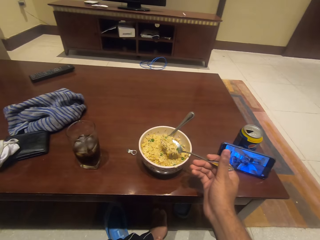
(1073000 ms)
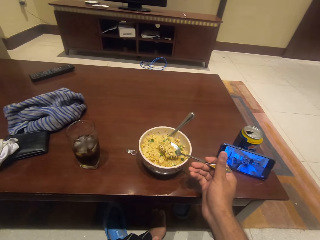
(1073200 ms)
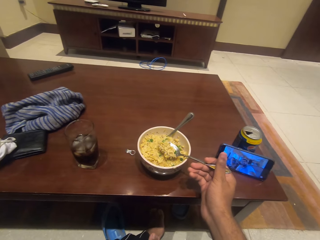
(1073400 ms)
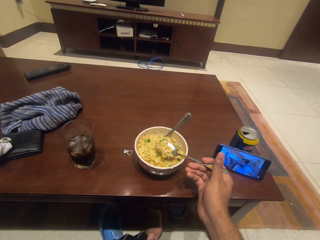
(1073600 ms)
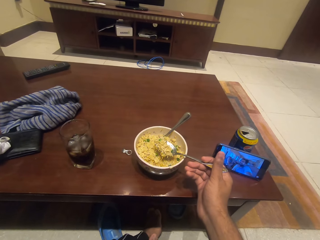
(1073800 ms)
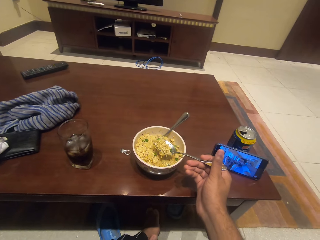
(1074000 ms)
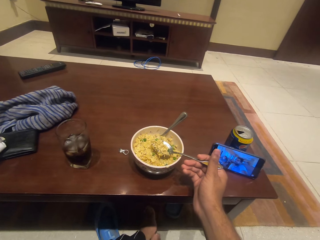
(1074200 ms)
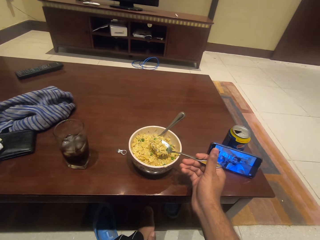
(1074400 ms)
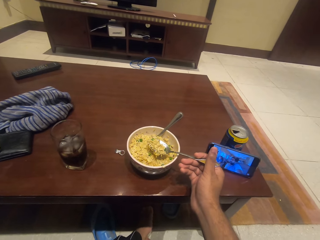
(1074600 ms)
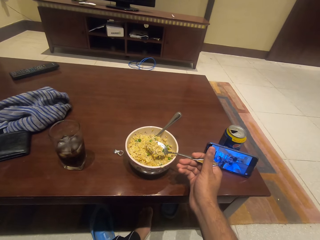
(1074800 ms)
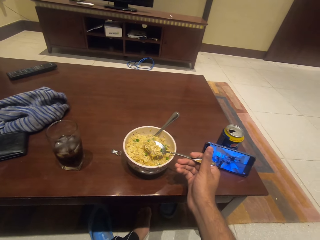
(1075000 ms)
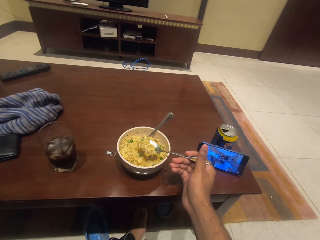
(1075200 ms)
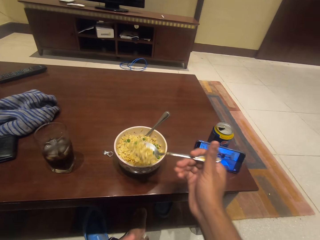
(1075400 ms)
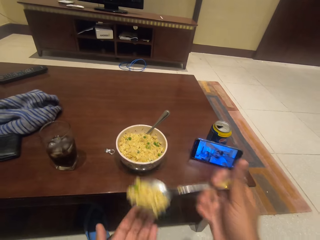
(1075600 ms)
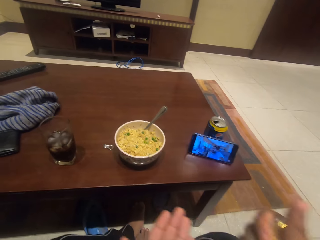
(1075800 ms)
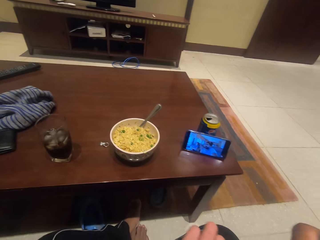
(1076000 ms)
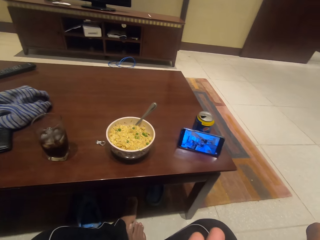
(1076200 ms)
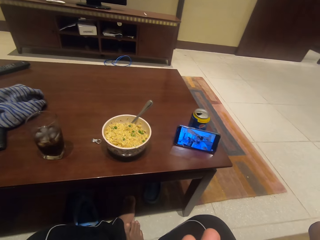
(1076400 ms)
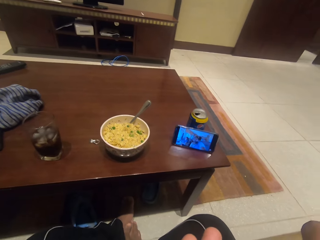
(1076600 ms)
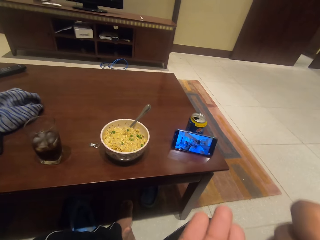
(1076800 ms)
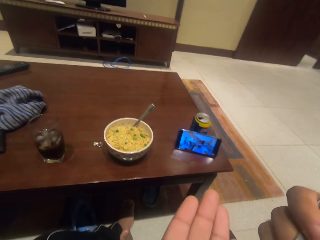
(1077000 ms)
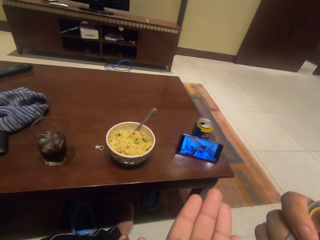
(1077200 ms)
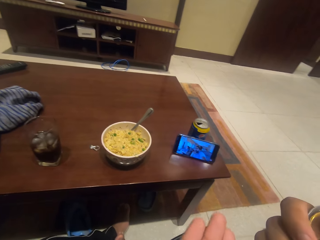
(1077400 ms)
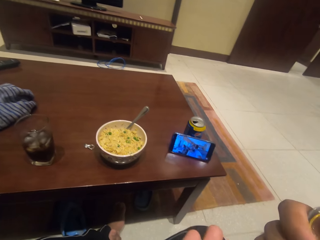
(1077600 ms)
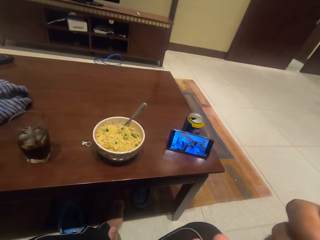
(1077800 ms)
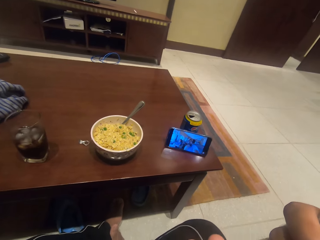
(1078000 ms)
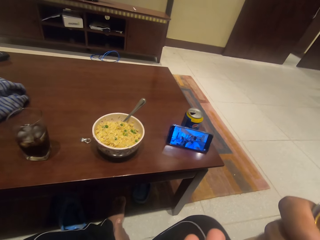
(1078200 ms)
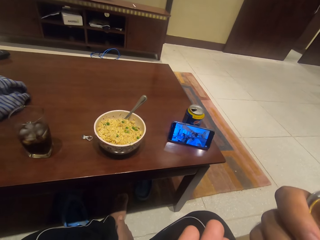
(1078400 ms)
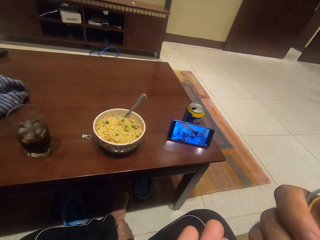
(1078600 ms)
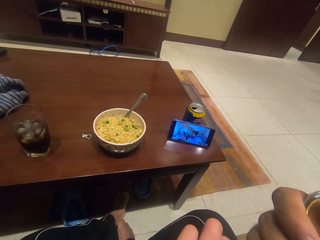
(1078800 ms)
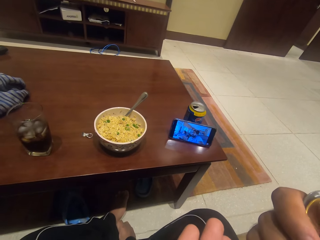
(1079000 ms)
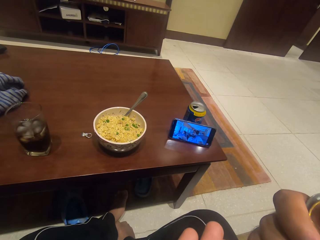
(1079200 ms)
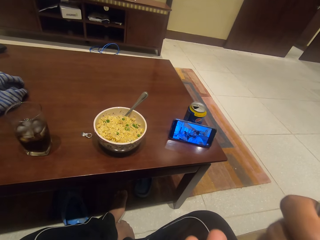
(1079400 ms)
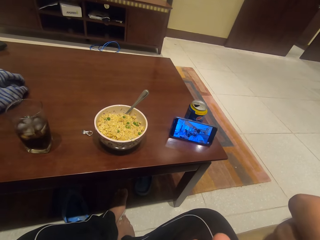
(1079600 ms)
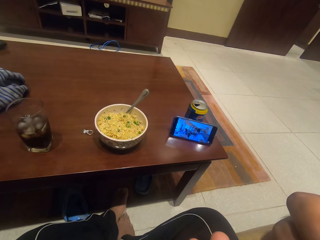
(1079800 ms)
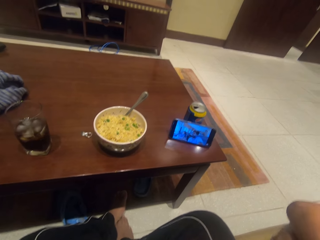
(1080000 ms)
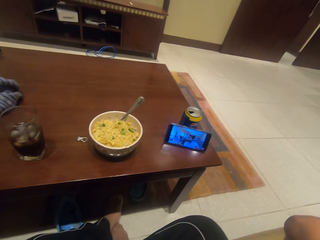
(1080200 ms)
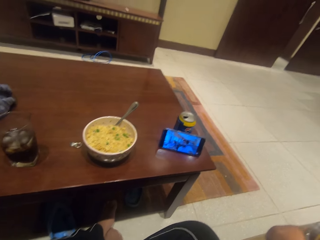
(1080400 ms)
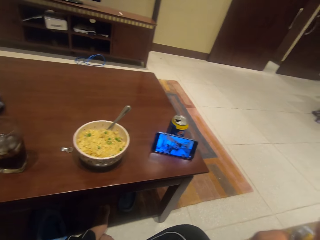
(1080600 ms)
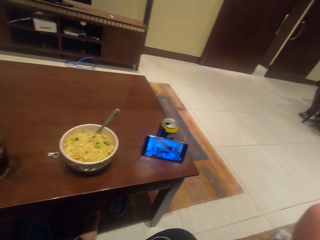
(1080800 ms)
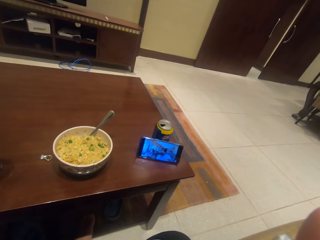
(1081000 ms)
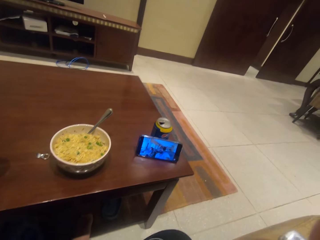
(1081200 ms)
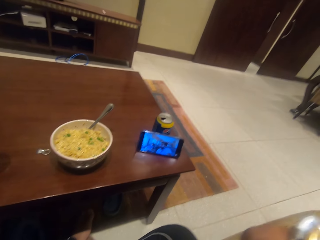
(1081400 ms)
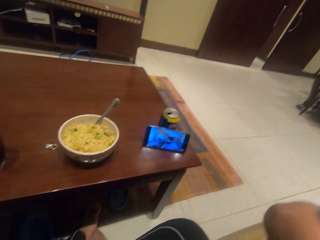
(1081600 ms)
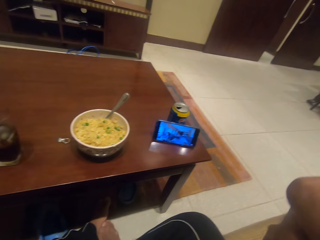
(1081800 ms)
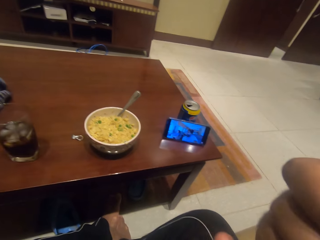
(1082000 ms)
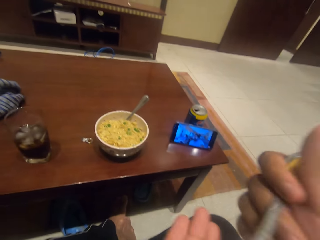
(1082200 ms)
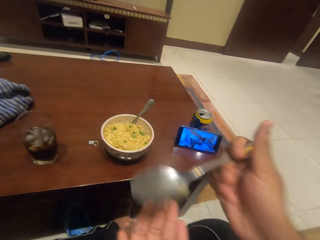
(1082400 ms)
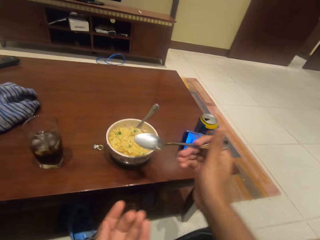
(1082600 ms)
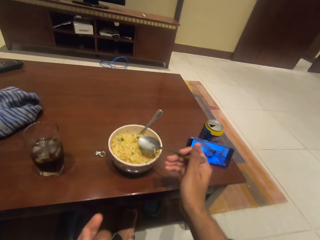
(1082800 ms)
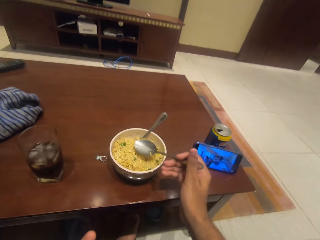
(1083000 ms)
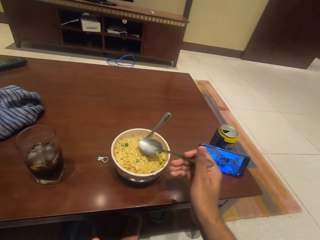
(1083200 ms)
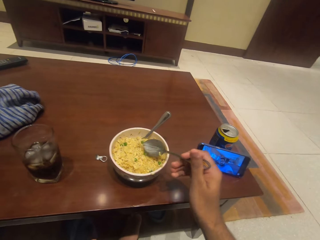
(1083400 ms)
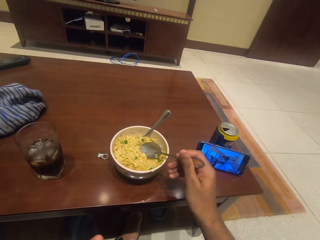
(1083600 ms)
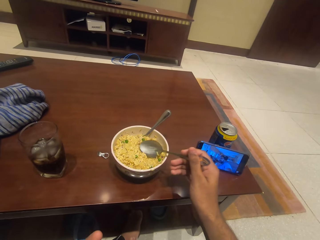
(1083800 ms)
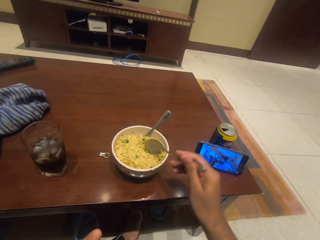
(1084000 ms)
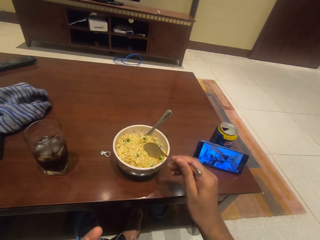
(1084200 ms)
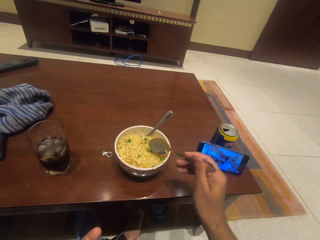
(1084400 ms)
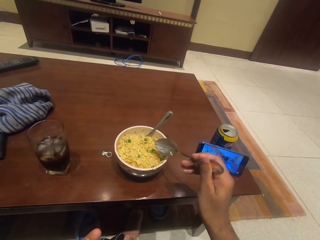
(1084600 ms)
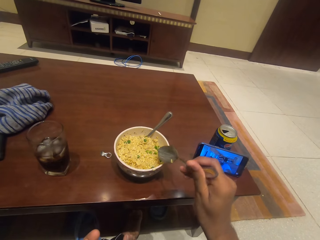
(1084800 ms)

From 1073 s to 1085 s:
The camera wearer eats the food.

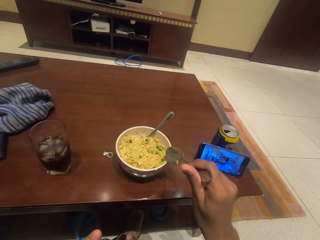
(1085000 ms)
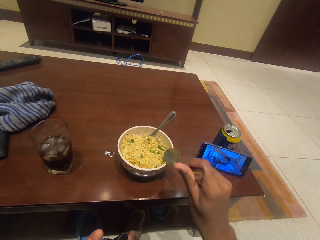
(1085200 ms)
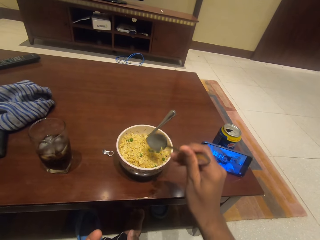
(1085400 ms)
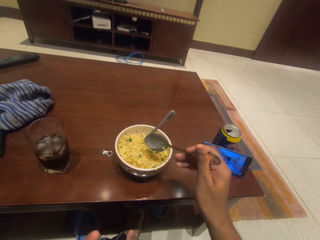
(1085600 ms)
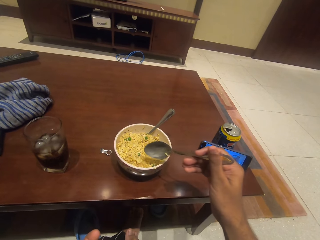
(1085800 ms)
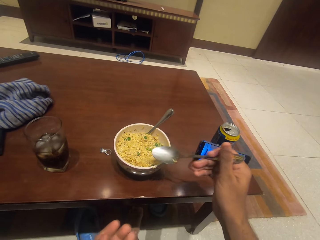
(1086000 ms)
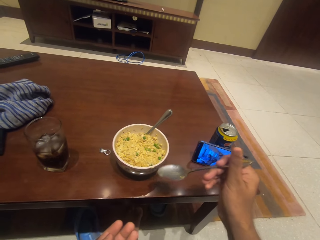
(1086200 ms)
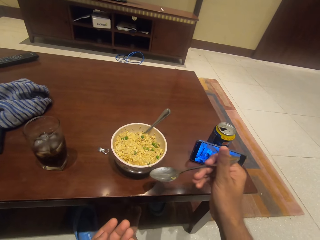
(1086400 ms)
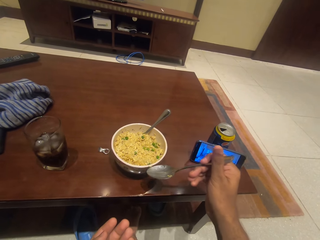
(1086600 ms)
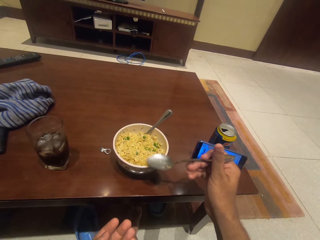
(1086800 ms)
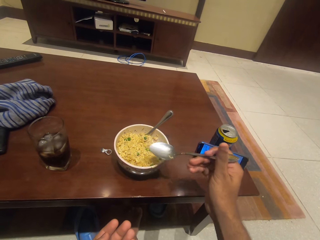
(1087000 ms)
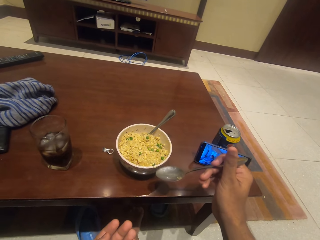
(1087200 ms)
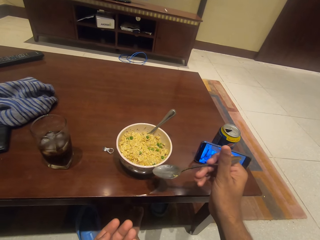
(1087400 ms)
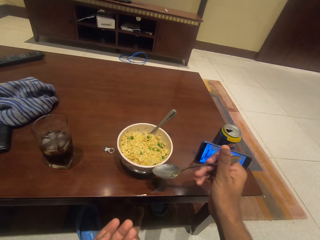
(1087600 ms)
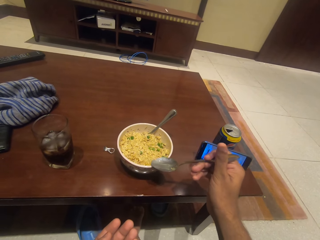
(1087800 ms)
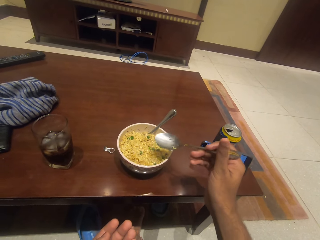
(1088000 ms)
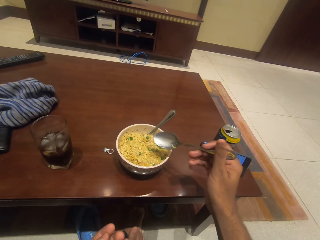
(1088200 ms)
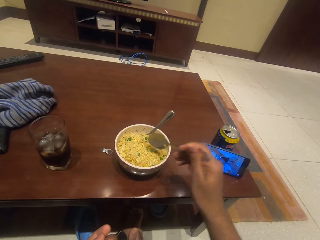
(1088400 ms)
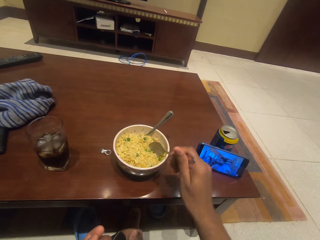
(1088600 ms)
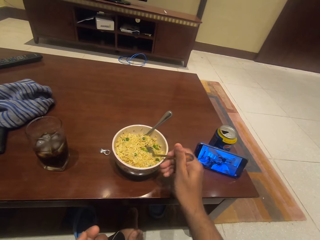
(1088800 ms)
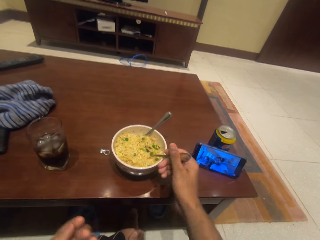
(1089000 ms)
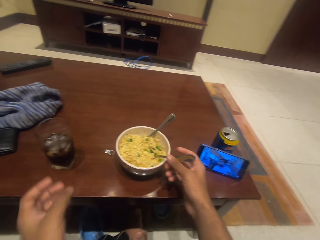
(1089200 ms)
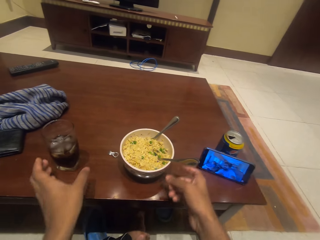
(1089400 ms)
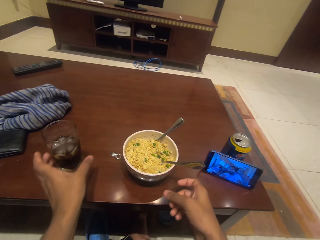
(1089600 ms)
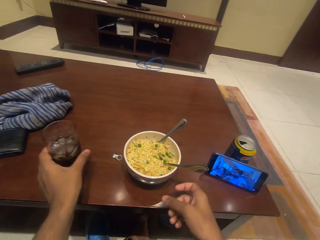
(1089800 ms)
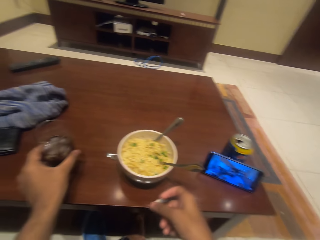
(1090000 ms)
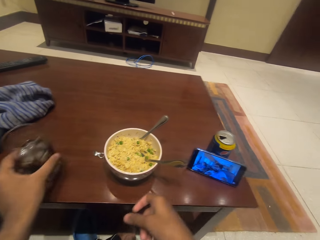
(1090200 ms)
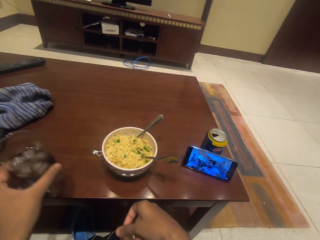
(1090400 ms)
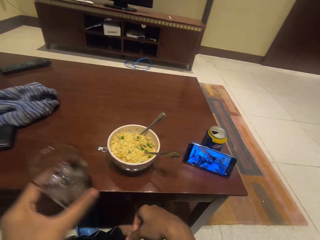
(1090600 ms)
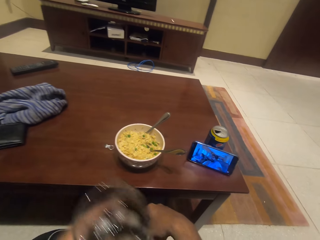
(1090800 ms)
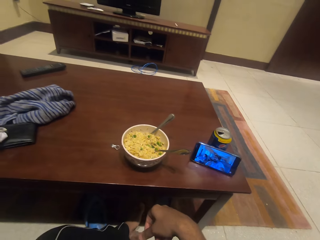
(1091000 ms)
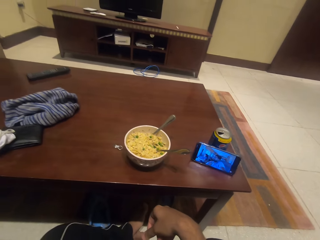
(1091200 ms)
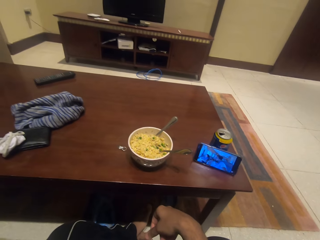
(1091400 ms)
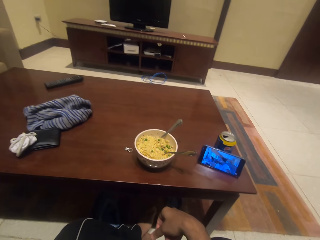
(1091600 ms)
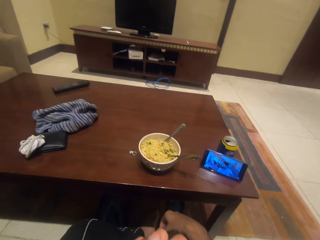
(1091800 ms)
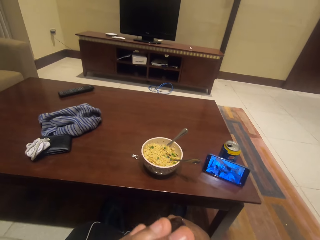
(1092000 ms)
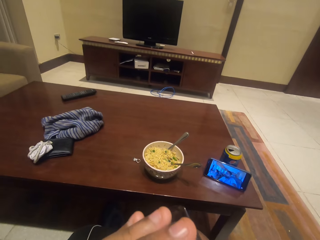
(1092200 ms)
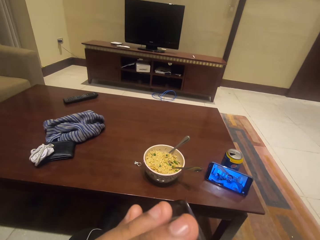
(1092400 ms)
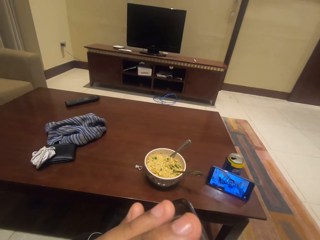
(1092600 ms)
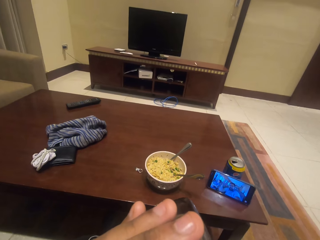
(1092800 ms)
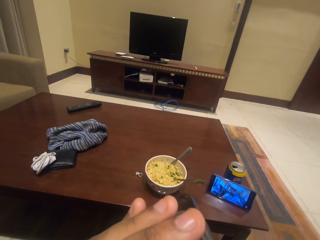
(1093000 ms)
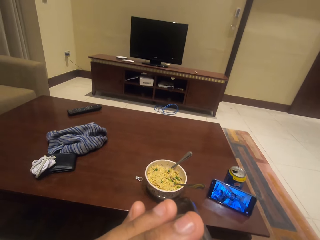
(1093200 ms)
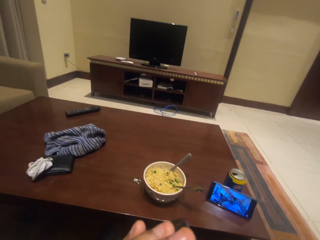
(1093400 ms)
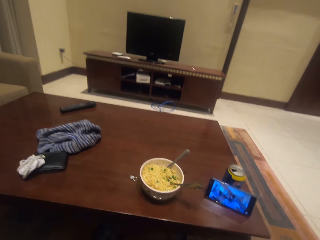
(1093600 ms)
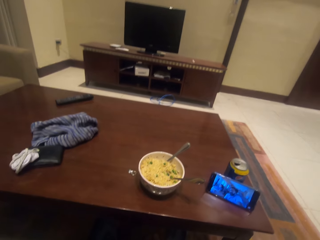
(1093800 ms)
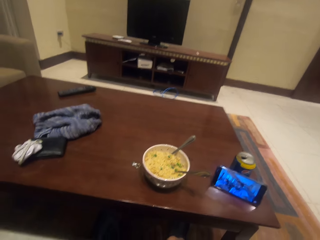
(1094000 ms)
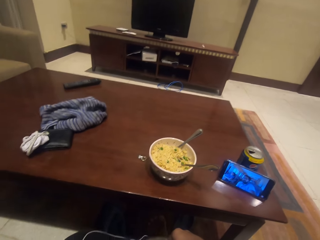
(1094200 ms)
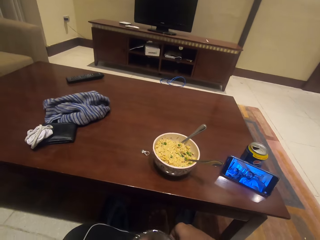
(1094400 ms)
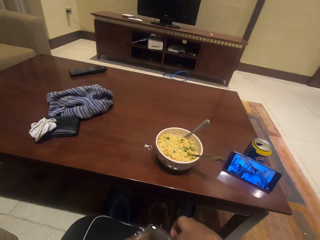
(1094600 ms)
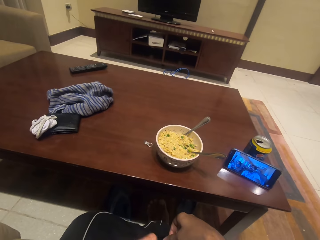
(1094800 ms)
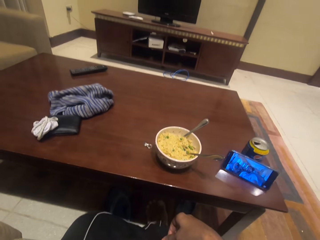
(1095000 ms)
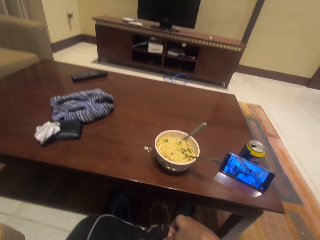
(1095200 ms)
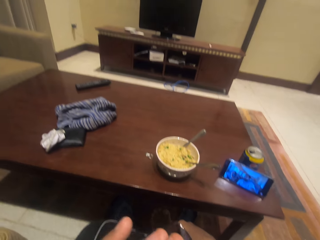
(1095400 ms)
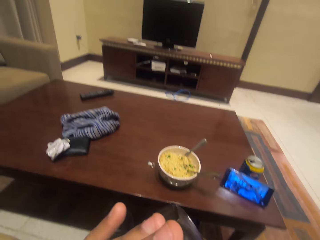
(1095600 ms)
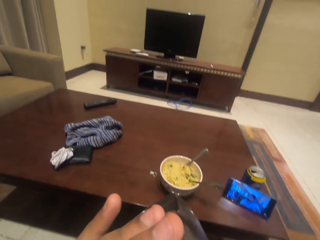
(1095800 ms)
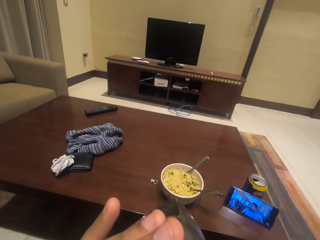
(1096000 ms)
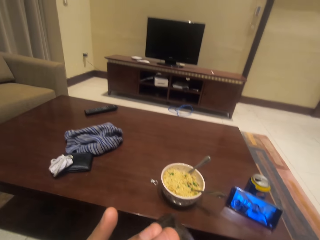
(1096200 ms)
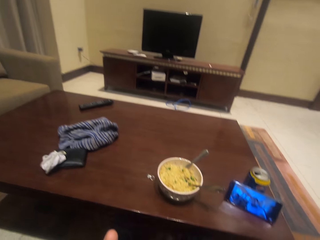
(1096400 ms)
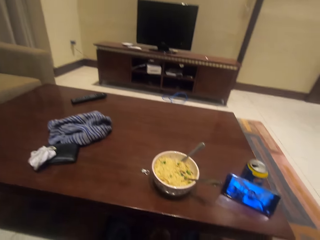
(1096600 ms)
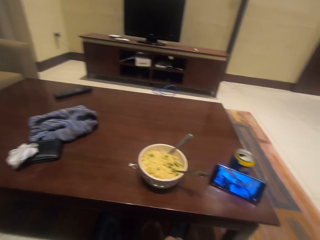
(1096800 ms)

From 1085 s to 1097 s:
The camera wearer takes the glass from the table. They drink the beer or soda from the glass.
